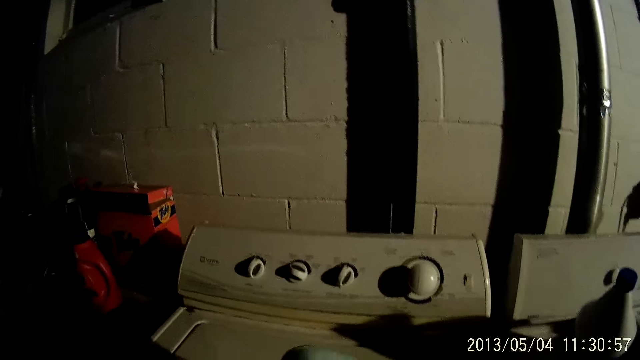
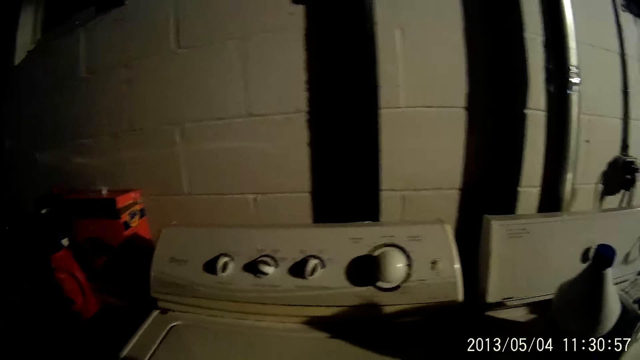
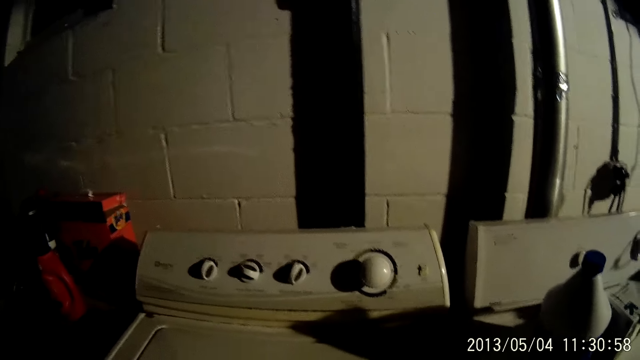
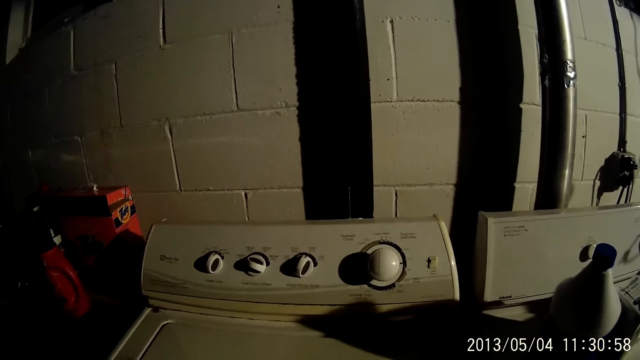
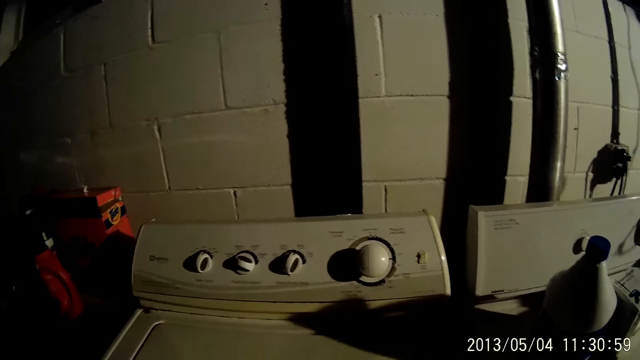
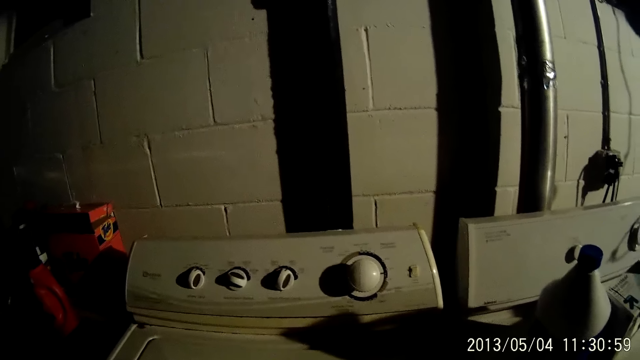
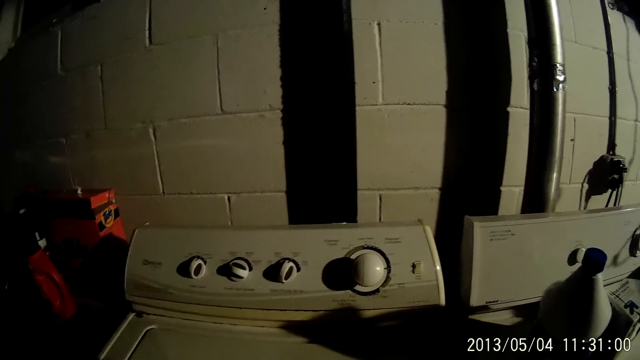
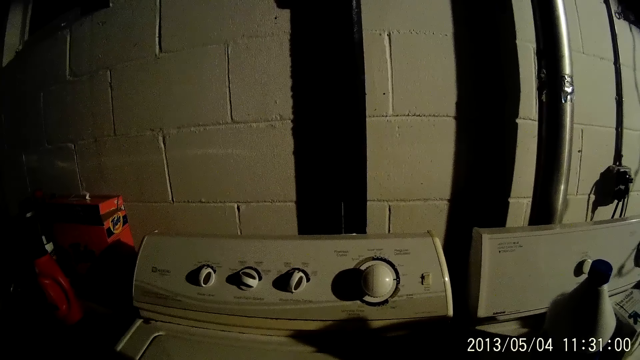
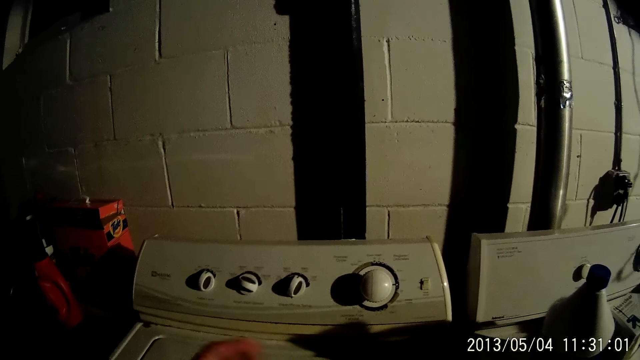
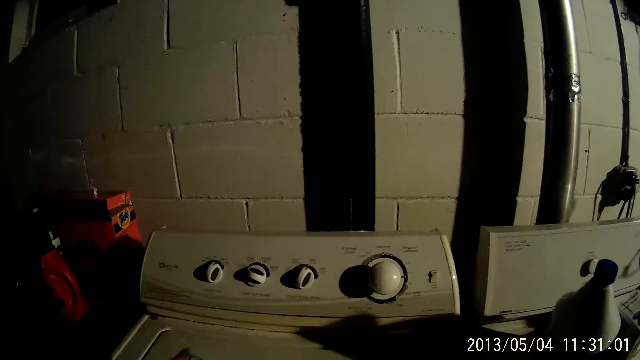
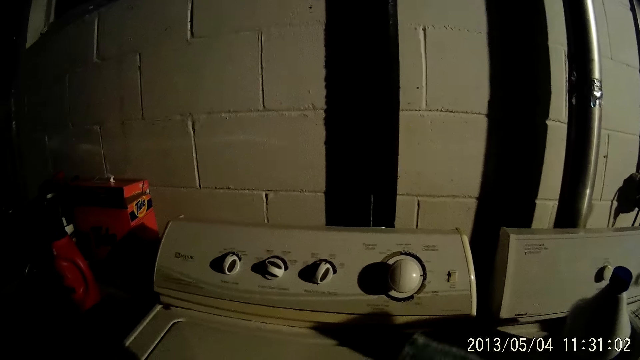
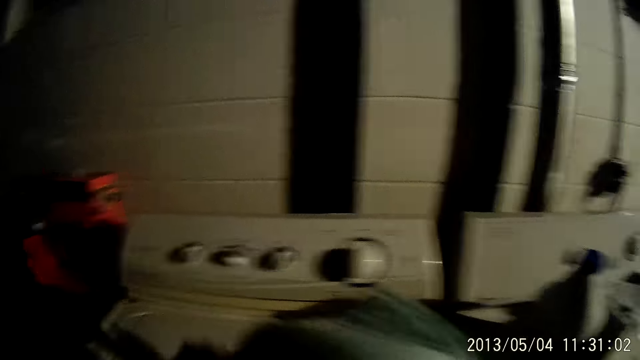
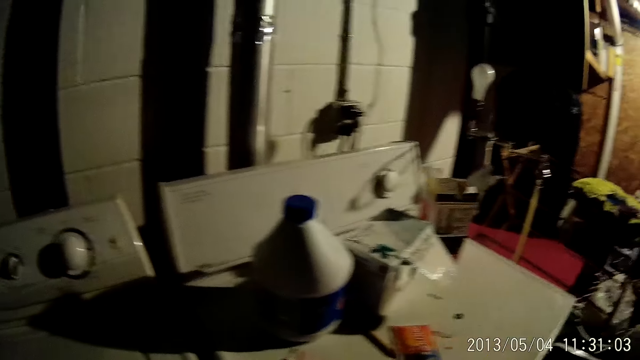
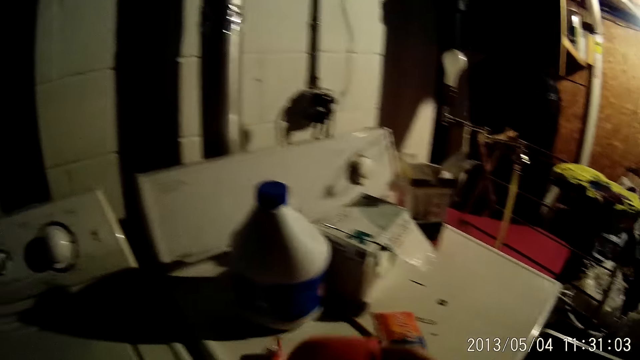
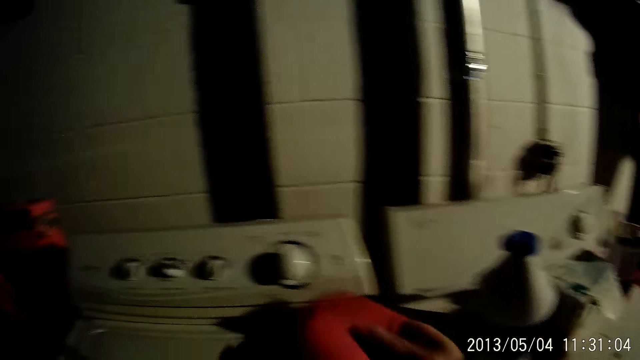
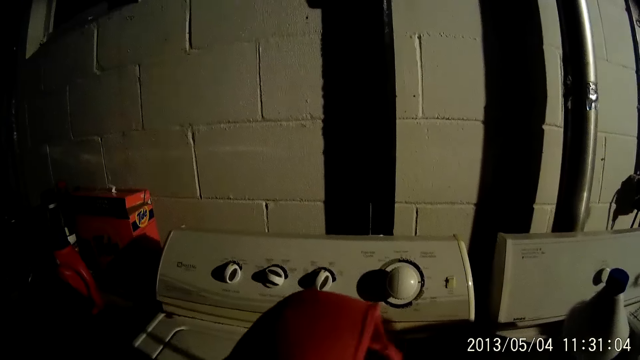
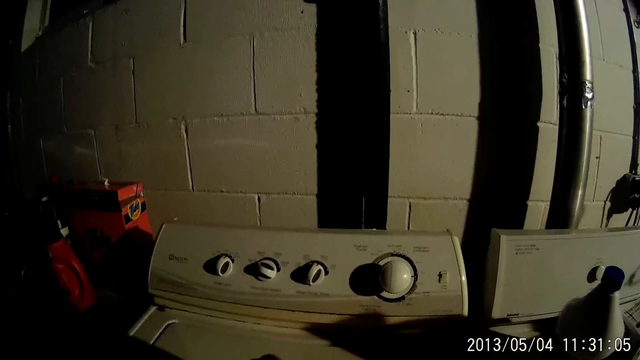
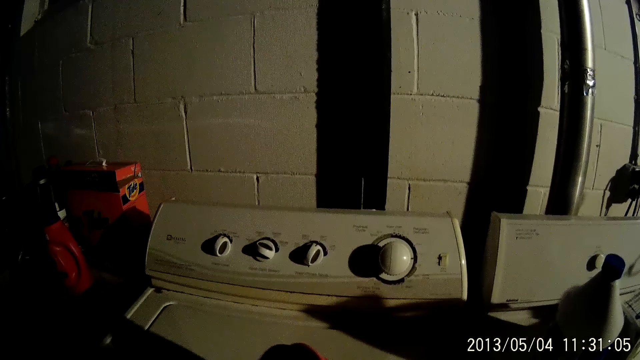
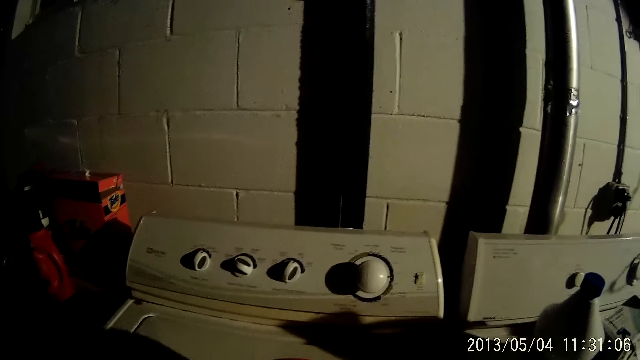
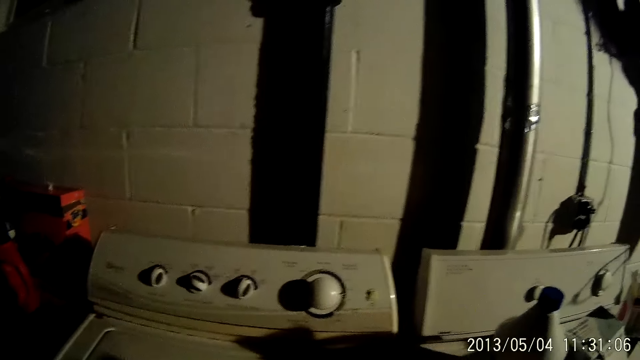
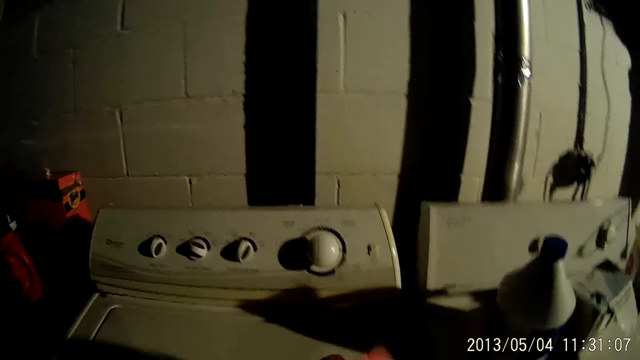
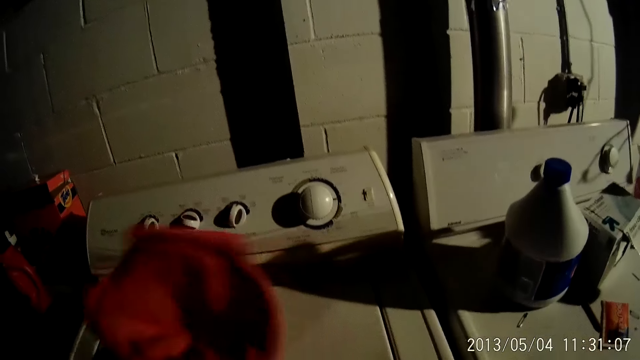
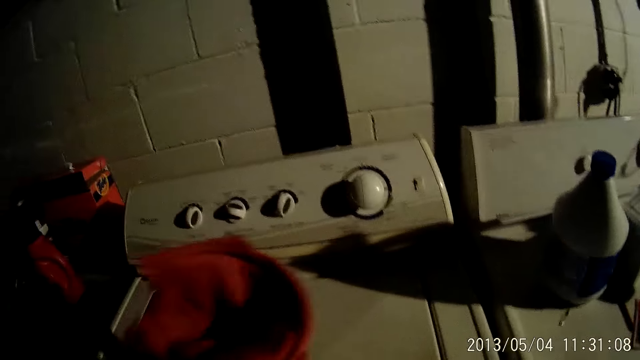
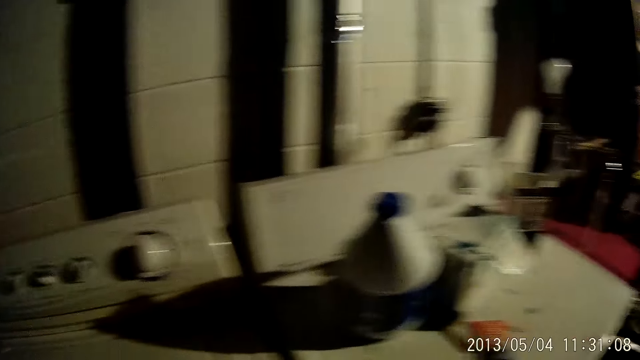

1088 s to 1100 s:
The camera wearer looks around. They sort out clothes on the washing machine with both hands. They align a cloth on top of the washing machine. They look around.

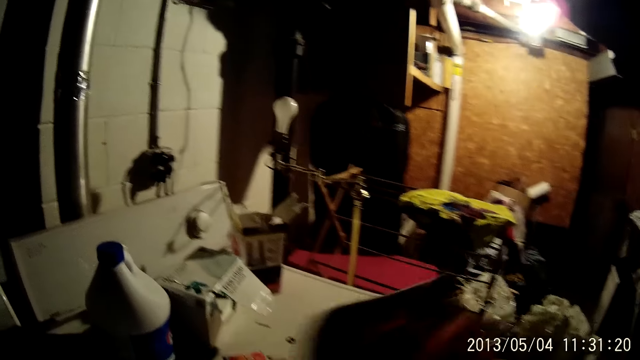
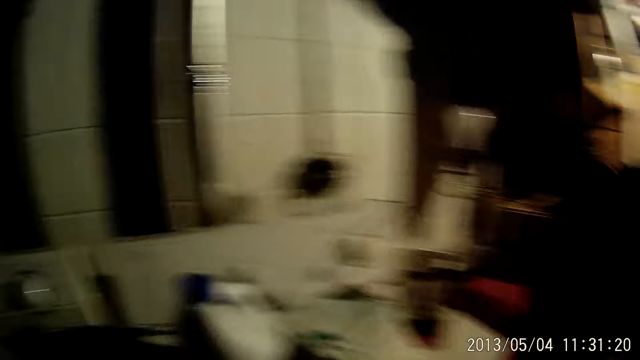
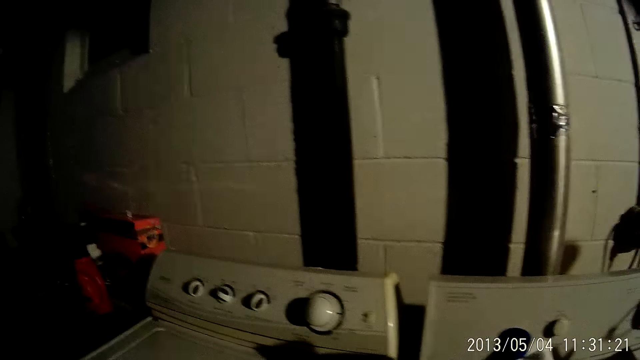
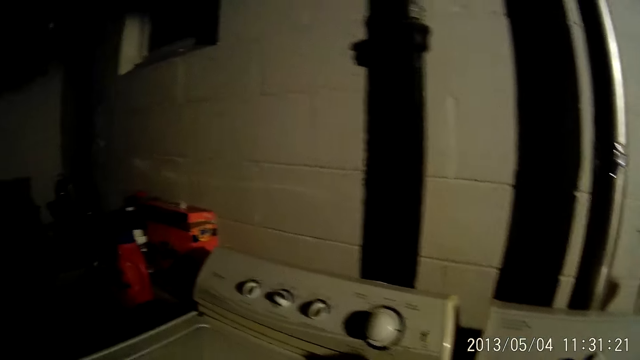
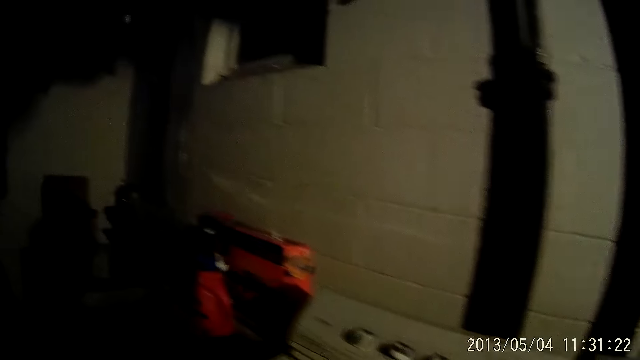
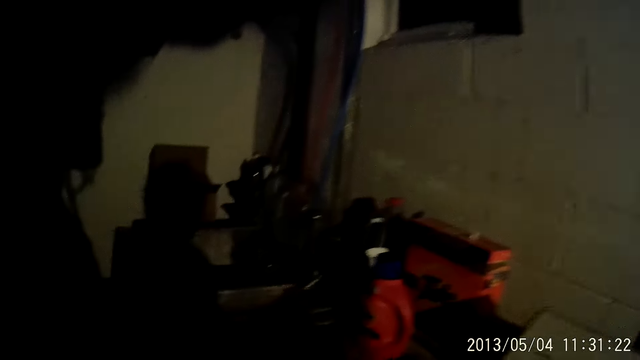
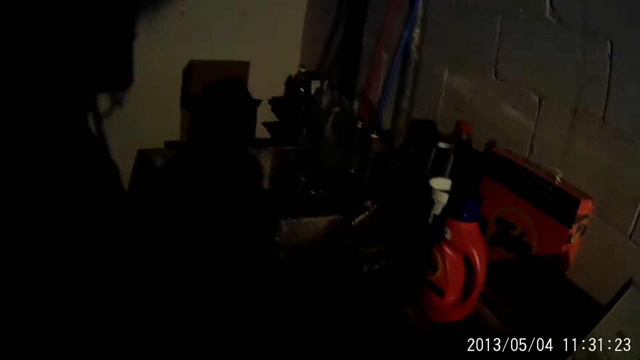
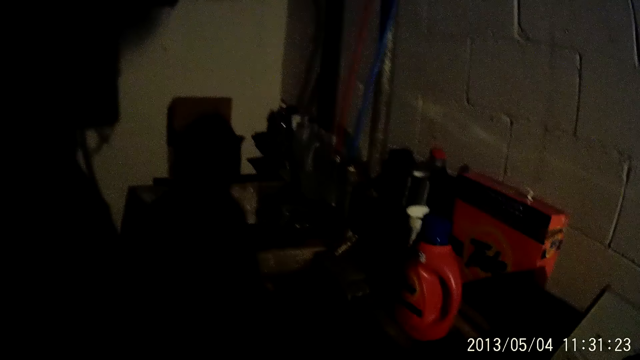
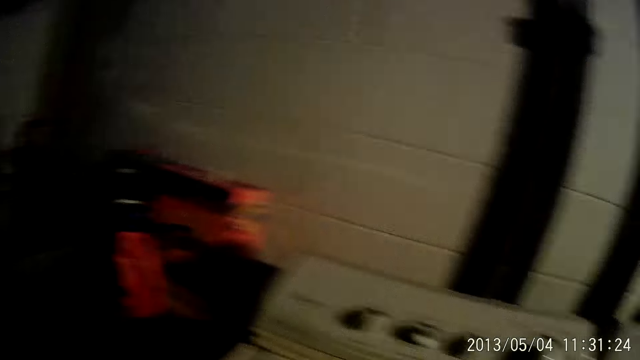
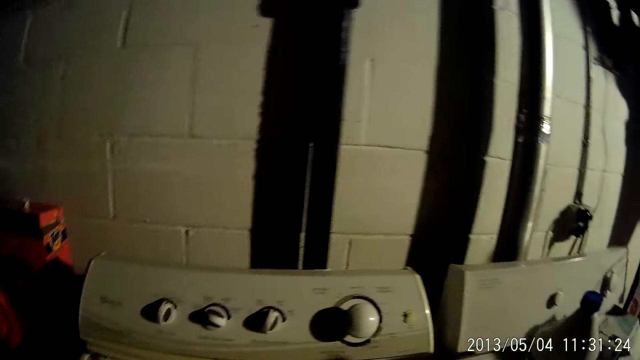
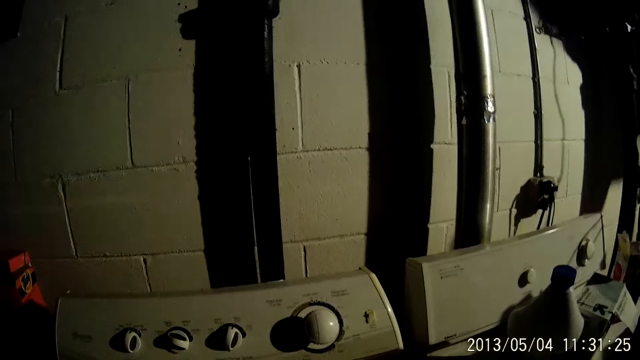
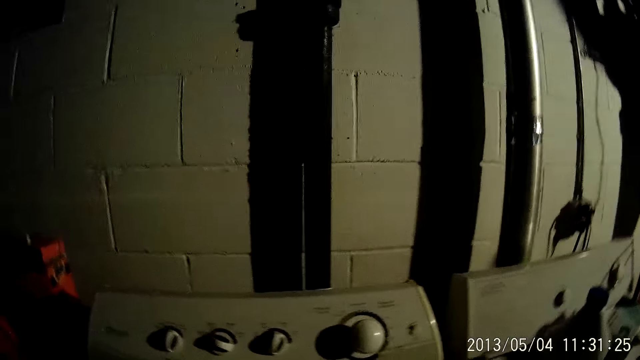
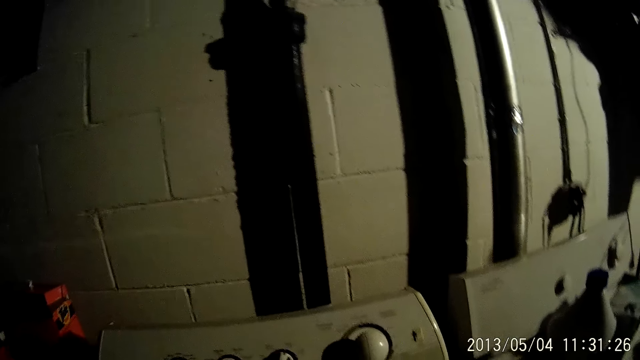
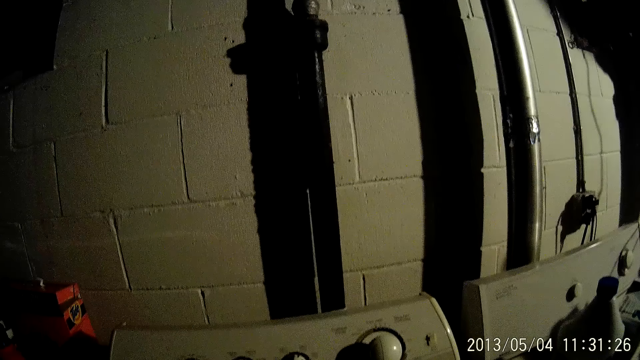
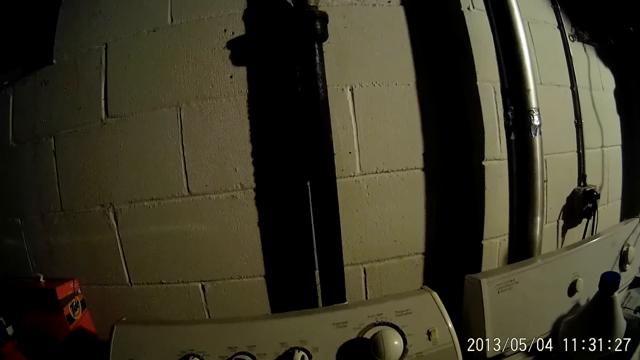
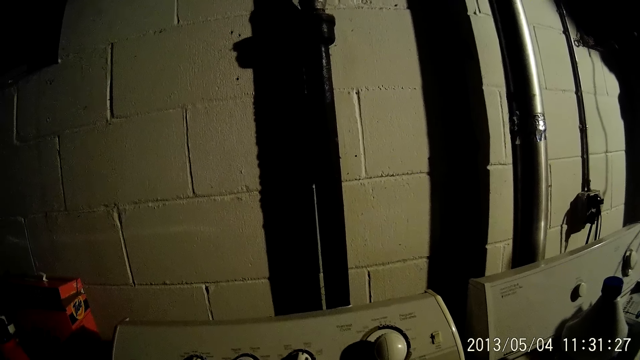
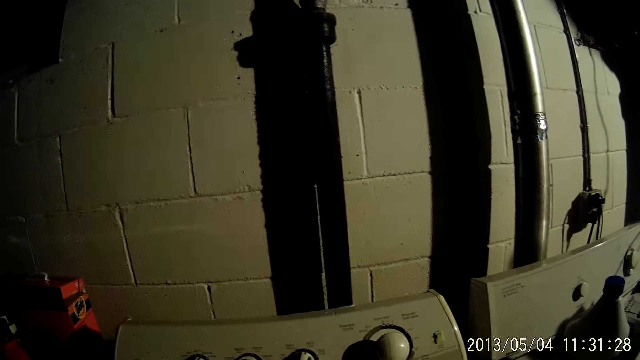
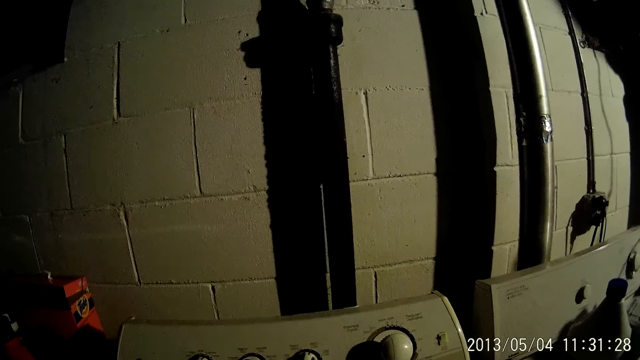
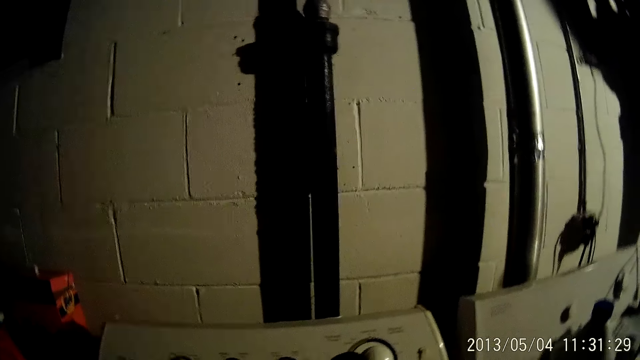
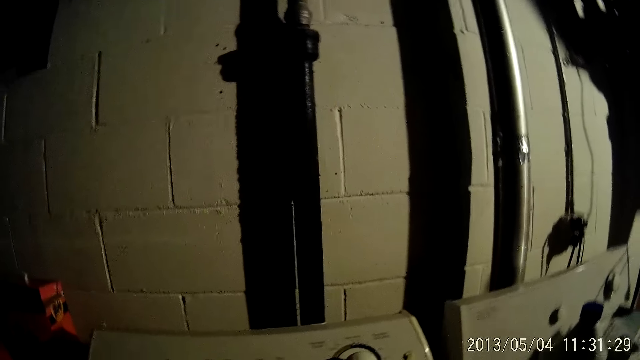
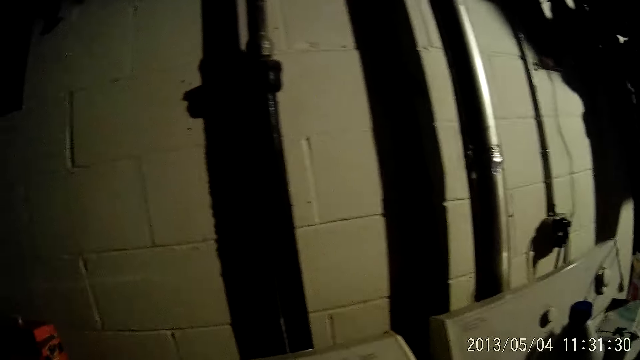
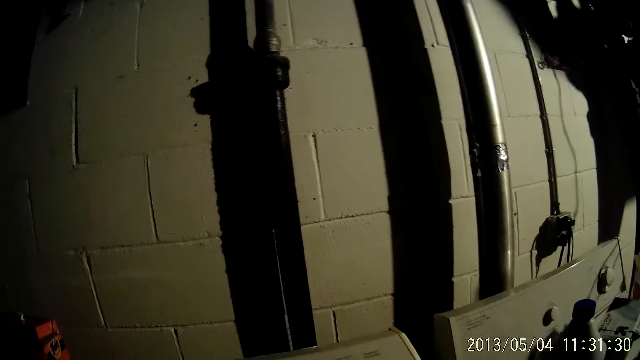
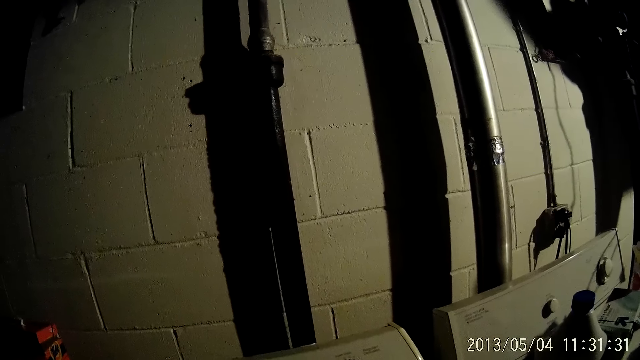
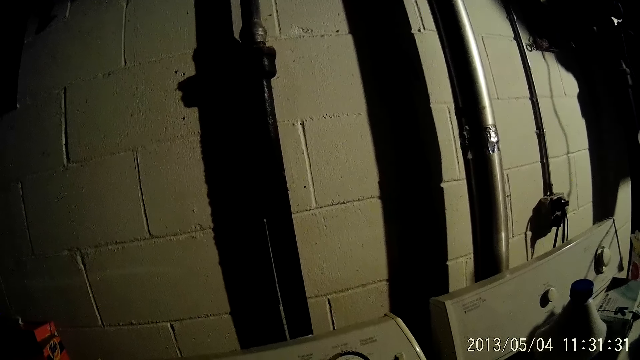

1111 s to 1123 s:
The camera wearer drops some cloth with her right hand.
